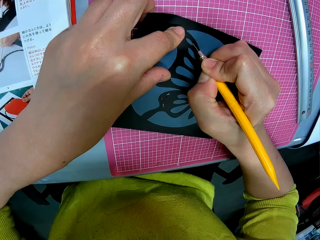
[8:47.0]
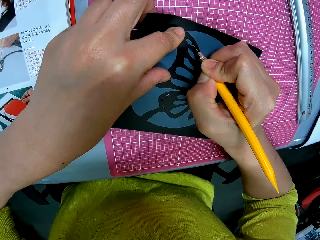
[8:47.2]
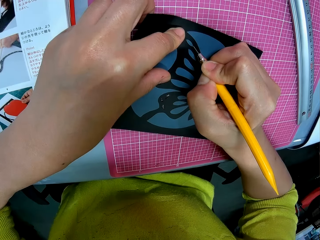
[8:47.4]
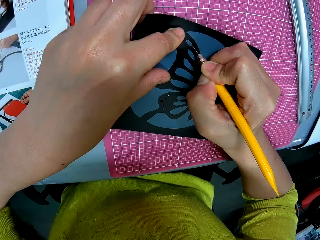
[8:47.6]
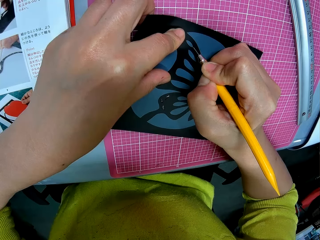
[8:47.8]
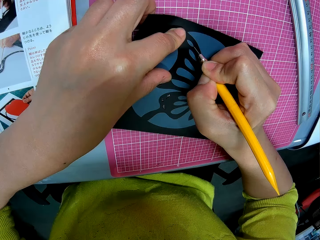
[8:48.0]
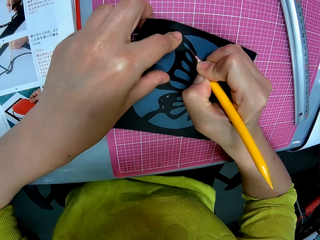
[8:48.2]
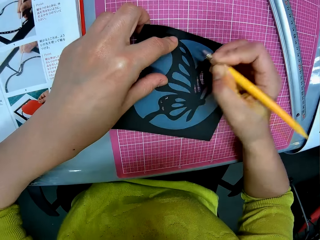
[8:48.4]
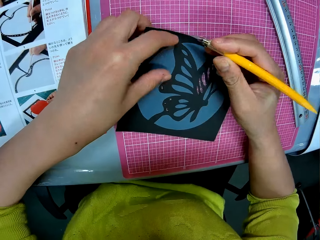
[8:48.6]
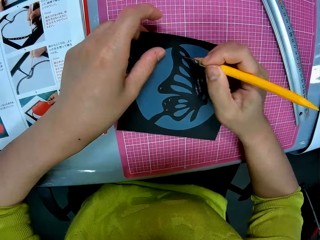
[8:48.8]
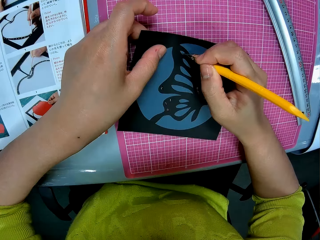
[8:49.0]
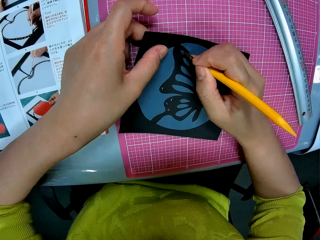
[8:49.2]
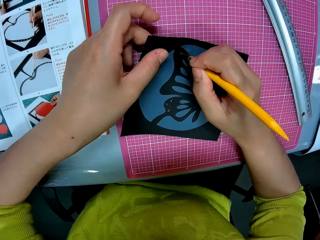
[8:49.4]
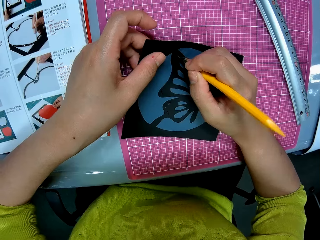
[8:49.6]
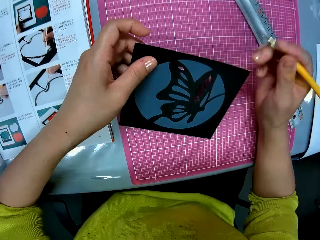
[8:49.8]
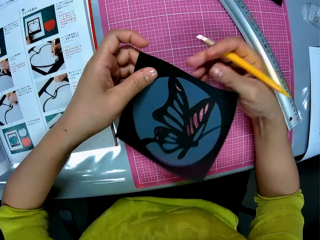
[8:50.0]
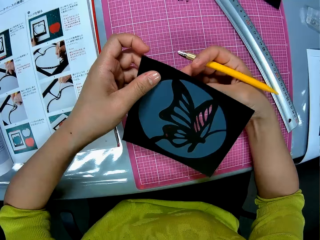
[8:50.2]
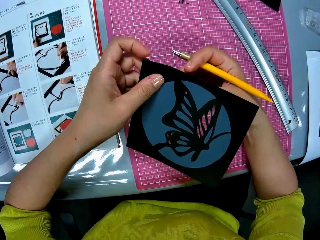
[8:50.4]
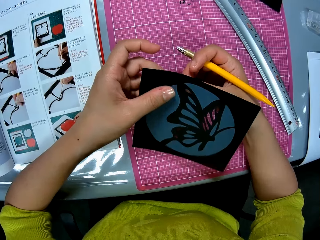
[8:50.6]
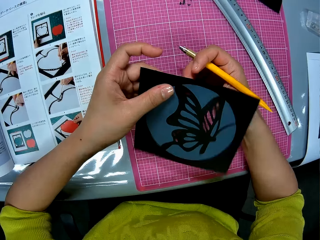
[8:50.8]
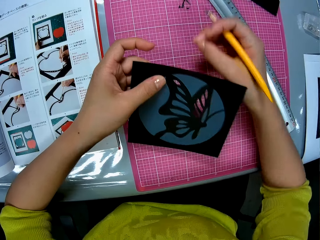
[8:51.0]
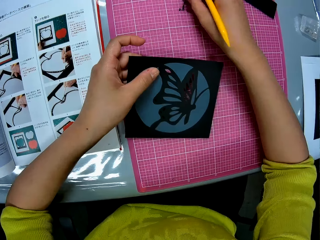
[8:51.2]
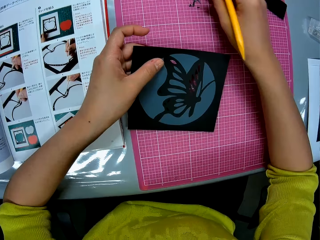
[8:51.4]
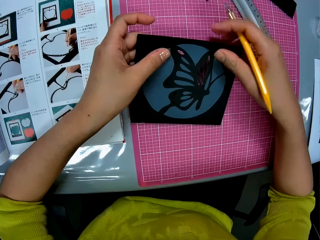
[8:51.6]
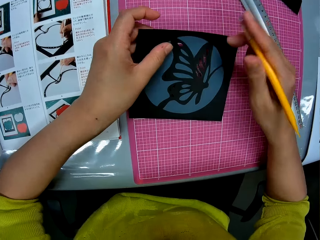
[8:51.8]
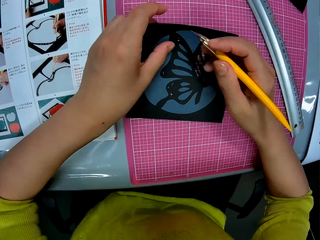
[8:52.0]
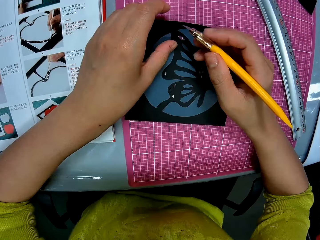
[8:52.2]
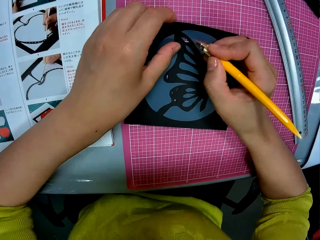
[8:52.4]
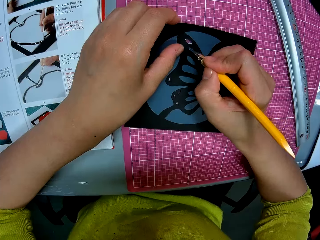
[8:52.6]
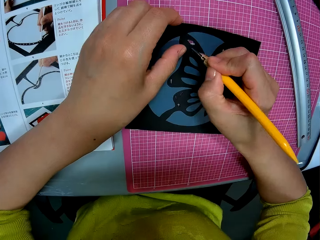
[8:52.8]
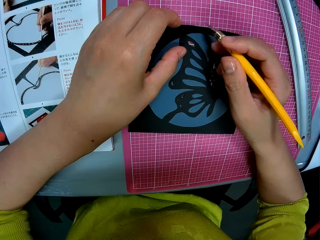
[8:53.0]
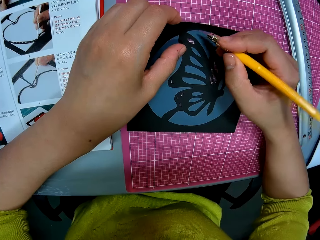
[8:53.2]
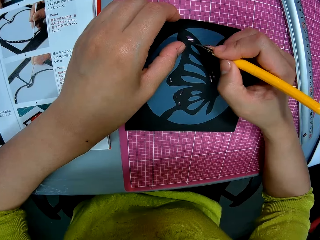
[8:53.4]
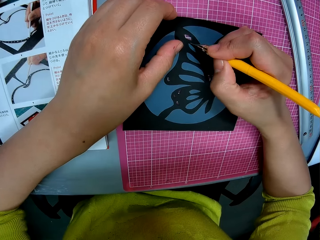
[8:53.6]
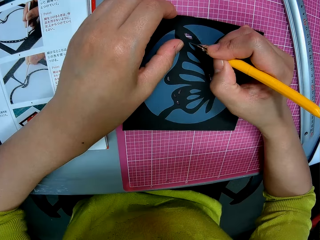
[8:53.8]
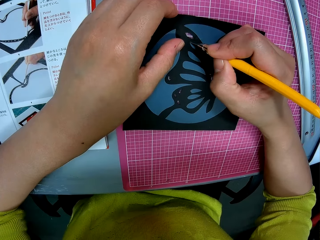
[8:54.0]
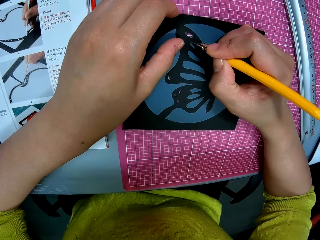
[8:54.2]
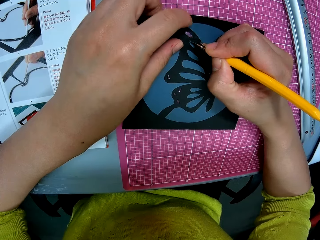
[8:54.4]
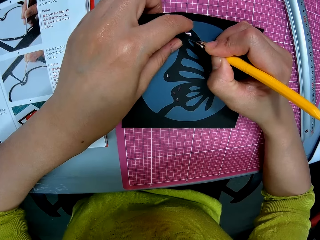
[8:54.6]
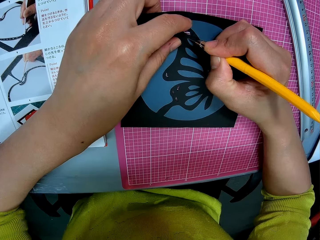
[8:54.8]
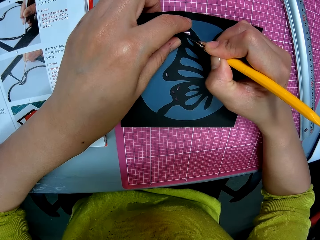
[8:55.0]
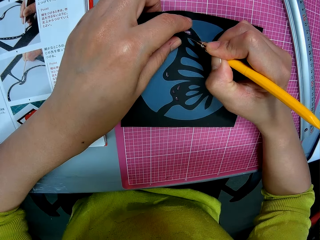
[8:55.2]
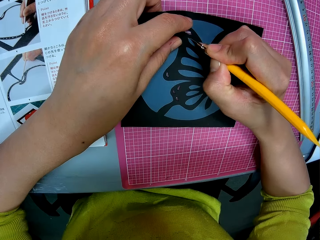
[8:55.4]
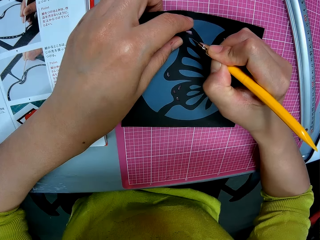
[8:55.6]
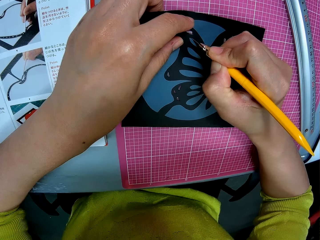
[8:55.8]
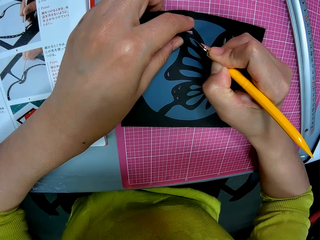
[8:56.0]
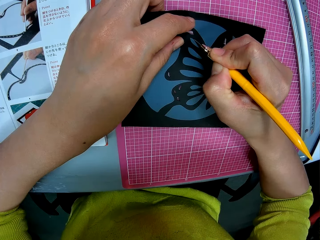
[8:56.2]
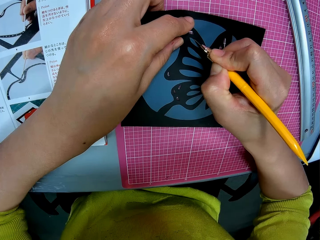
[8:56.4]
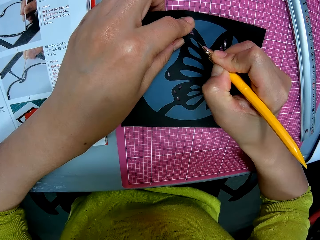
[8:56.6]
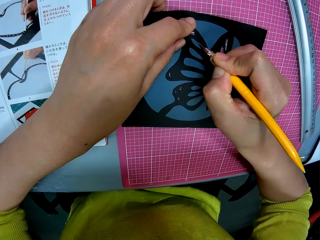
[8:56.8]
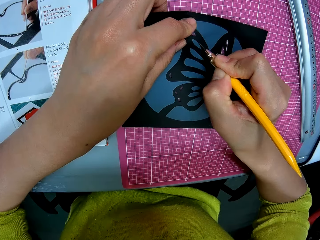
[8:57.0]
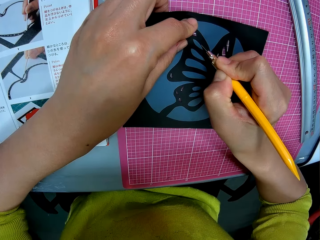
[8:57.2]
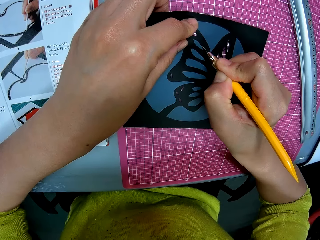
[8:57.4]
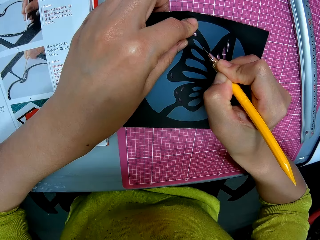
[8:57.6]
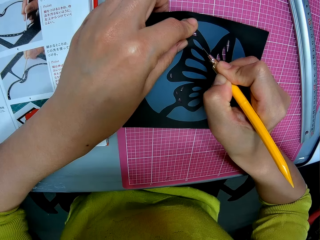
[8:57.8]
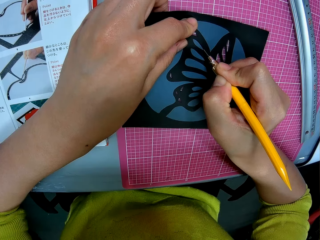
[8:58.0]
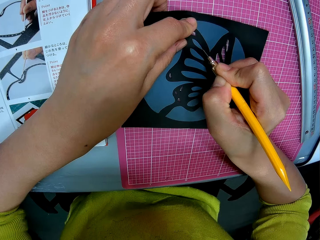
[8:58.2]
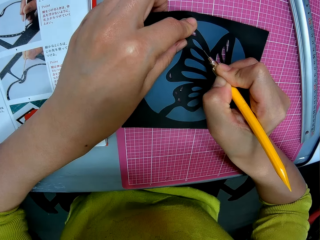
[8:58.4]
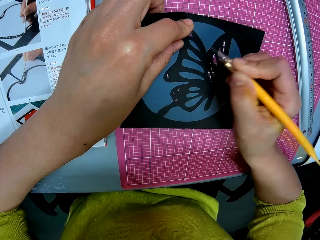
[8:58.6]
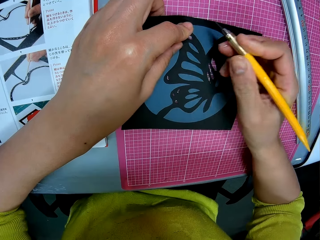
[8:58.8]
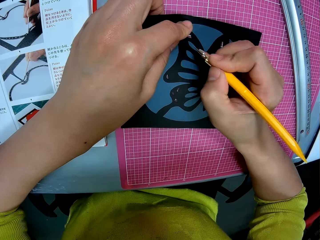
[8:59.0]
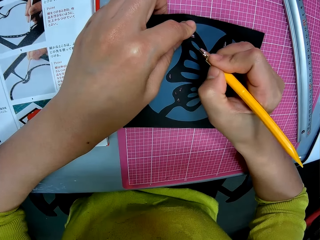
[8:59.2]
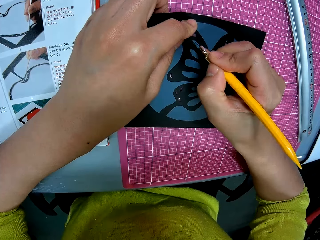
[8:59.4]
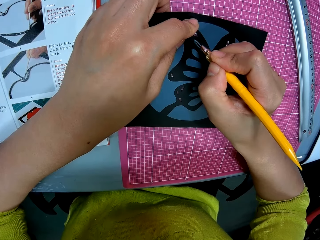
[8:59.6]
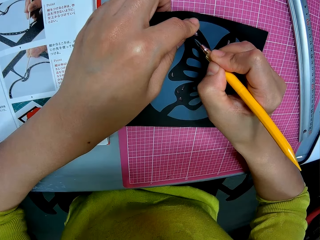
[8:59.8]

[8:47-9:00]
The camera wearer adjusts the card stock paper. He removes a piece of paper from the image with his right hand. He places the cut piece of paper on the cutting mat with his right hand. He adjusts the card stock paper. He cuts the image or card stock paper with a pen cutter.

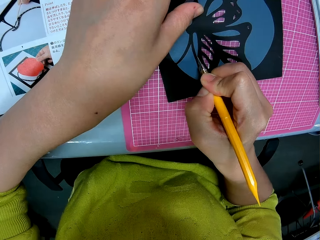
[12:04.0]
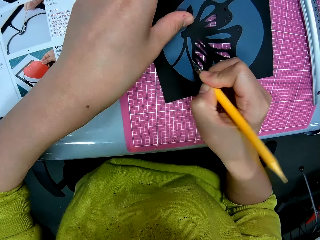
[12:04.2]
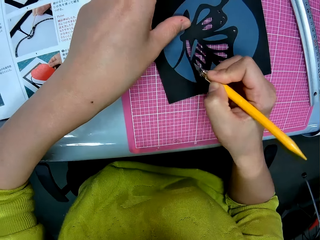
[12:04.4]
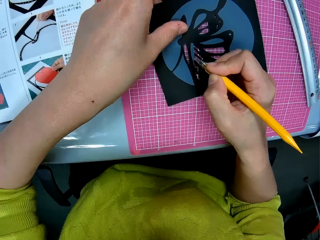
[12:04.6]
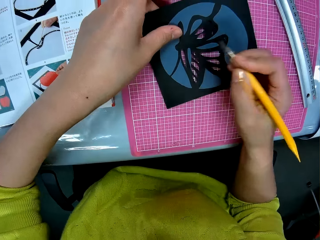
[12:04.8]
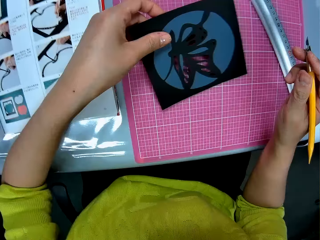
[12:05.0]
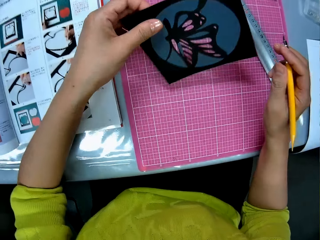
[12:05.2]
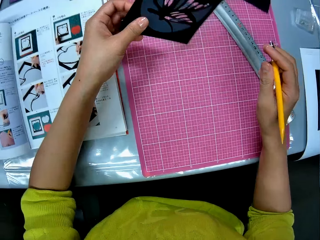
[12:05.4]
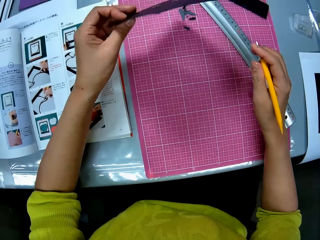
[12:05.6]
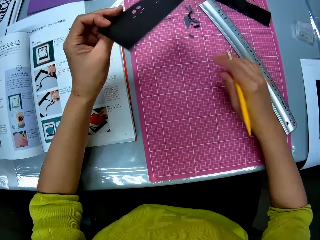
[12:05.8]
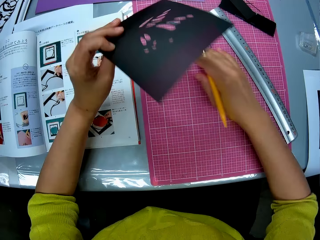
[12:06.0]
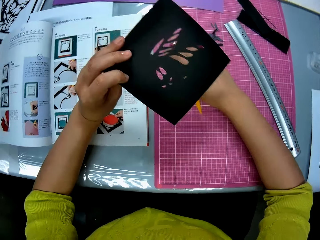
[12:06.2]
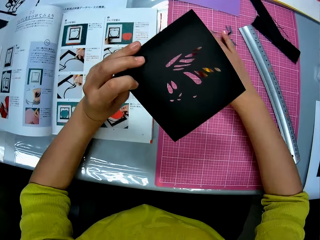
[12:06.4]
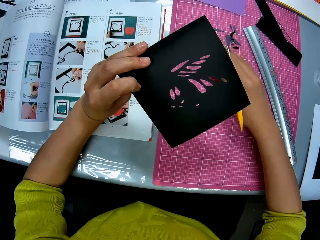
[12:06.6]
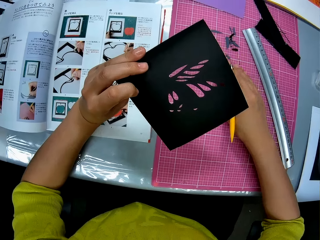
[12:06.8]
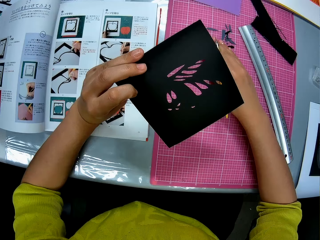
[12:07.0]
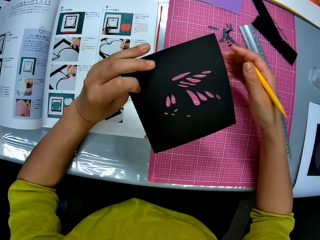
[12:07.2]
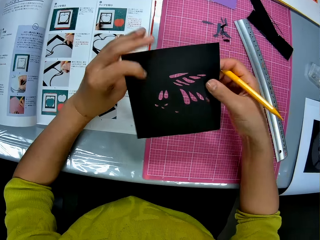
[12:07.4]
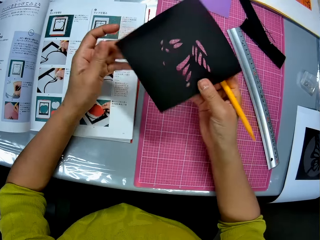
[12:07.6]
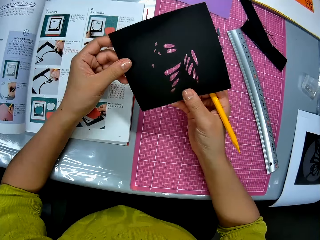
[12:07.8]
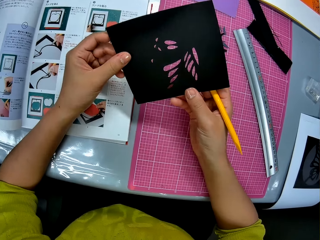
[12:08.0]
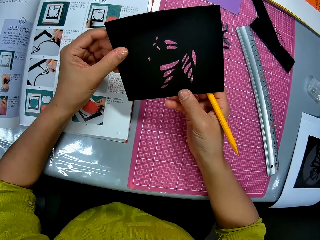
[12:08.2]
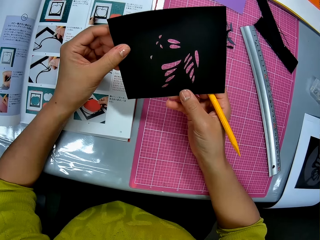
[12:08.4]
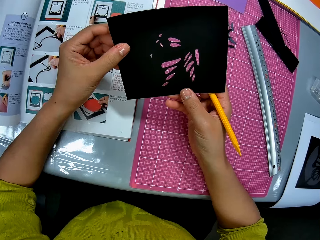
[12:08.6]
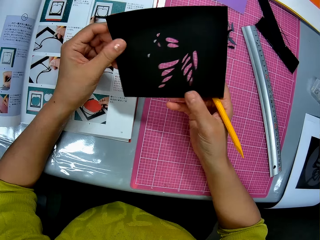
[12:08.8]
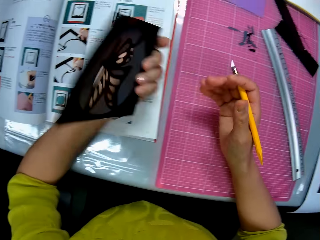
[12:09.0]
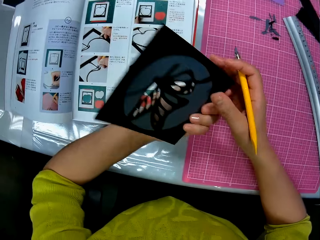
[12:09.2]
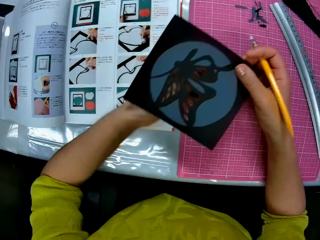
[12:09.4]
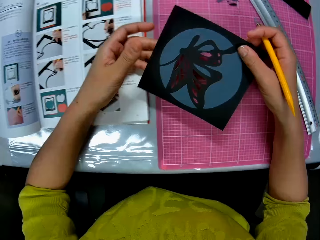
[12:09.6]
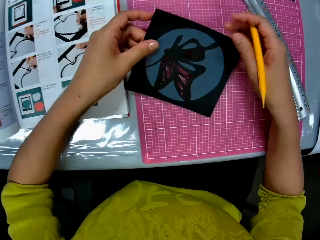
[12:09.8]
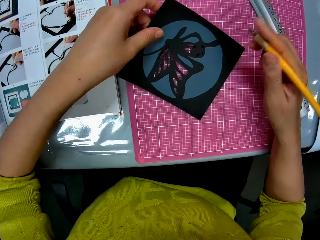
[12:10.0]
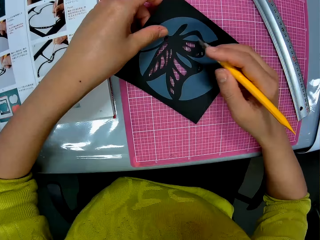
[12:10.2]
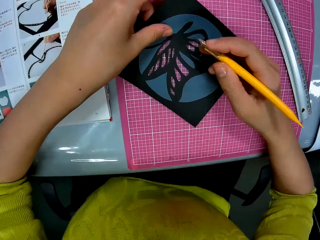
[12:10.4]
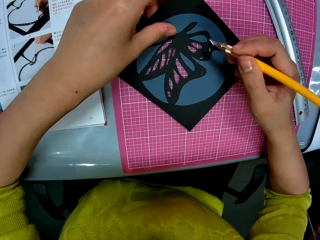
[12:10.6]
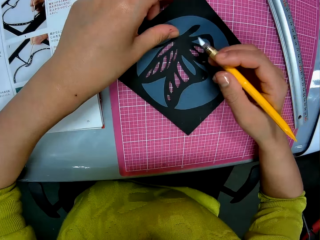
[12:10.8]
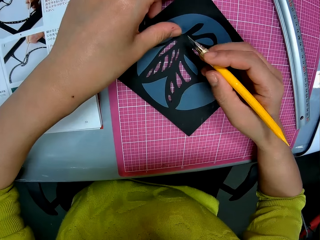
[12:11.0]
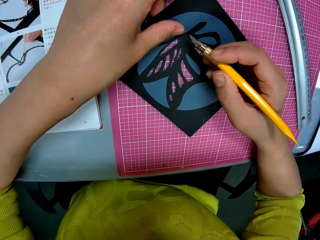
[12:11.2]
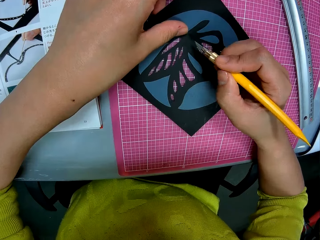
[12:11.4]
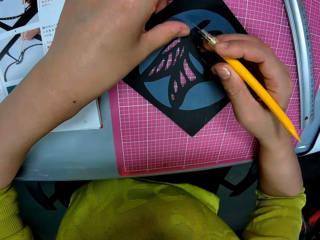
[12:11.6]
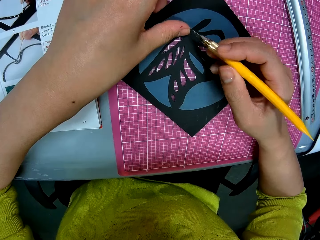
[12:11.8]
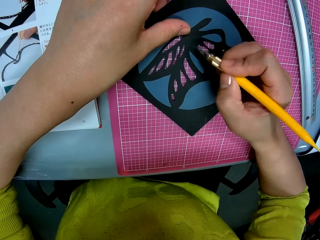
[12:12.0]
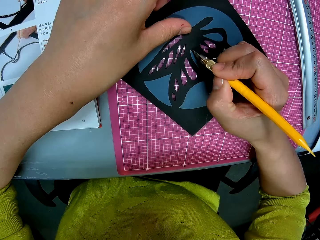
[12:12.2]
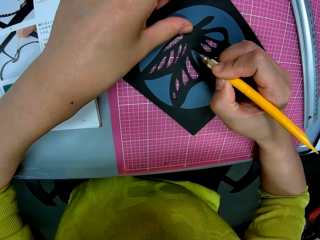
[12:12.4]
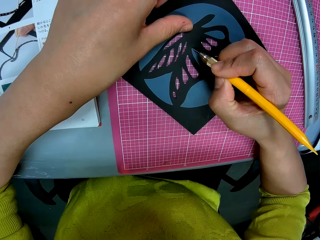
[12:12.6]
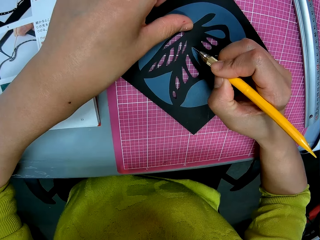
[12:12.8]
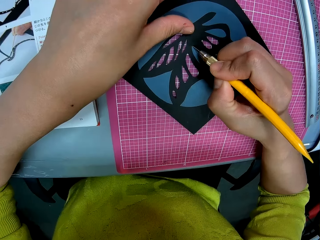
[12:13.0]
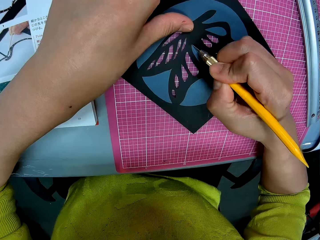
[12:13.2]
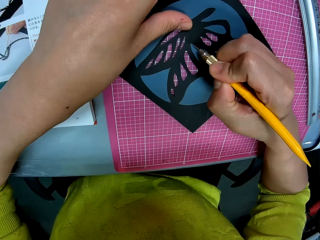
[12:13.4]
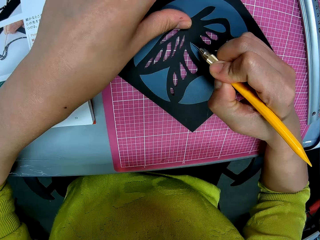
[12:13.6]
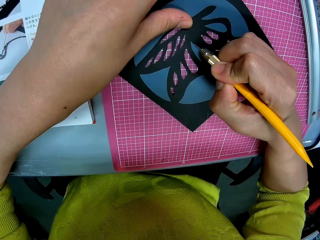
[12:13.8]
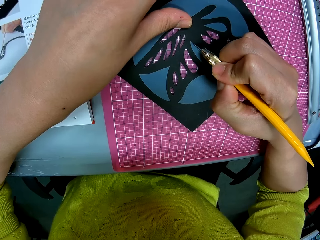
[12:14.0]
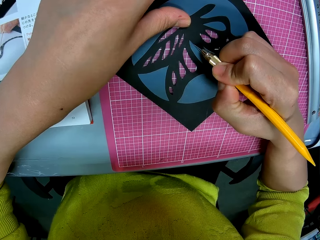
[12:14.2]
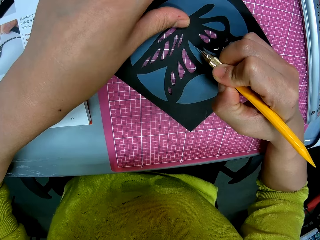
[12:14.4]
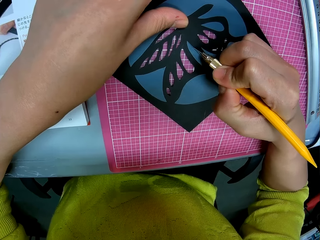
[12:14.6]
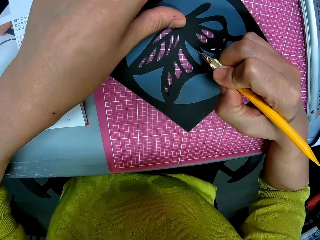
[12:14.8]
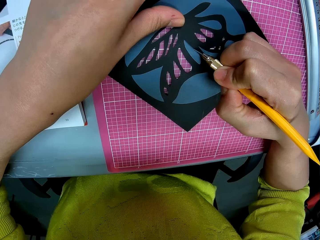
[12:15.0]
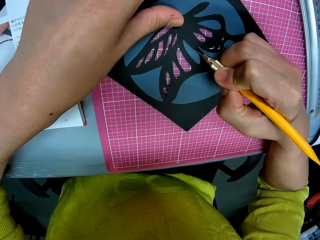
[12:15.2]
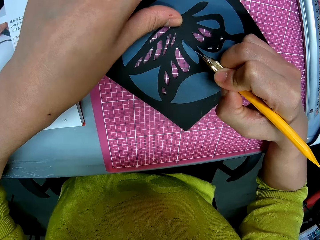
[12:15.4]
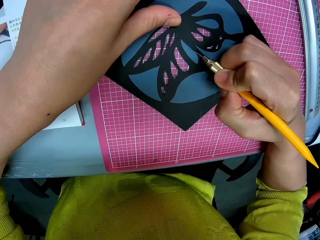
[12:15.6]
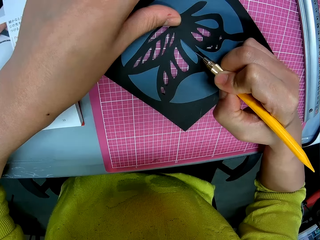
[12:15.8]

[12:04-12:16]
The camera wearer lifts the cardboard. He sweeps the piece of paper on the table with his right hand. He holds the cardboard. He inspects the picture with his hands. He turns the cardboard. He cuts the picture with a pen cutter.
